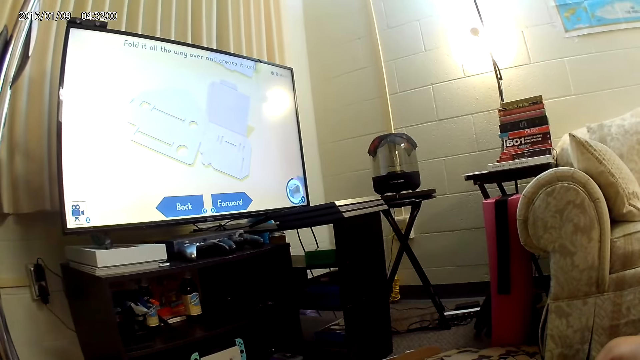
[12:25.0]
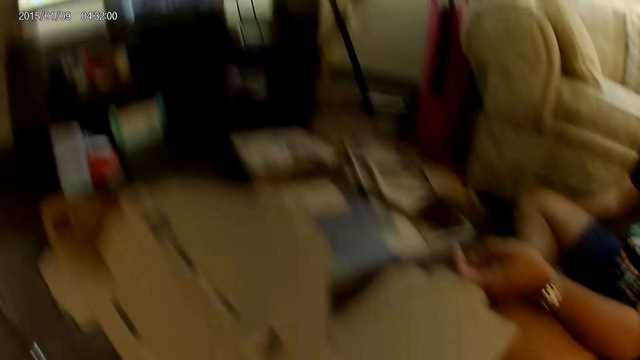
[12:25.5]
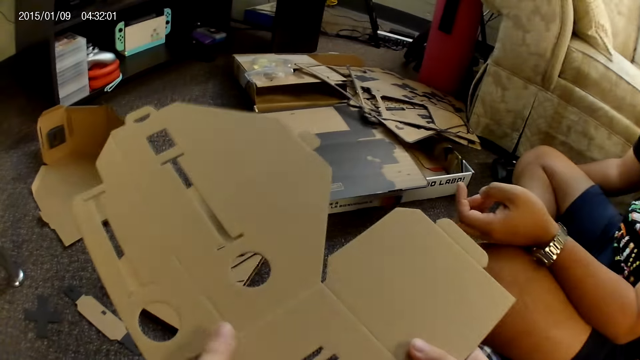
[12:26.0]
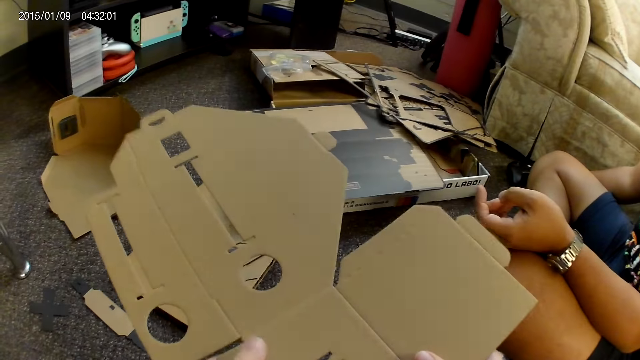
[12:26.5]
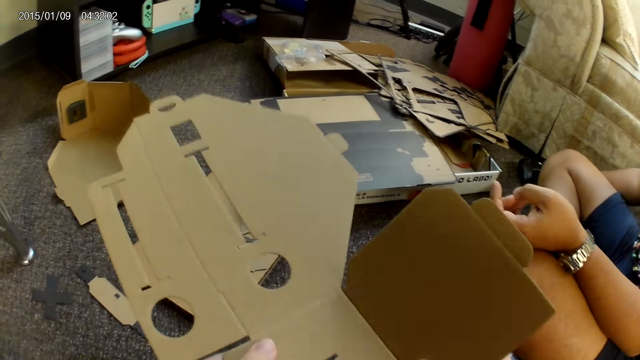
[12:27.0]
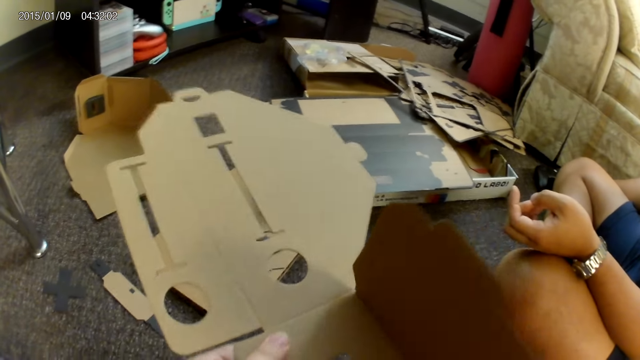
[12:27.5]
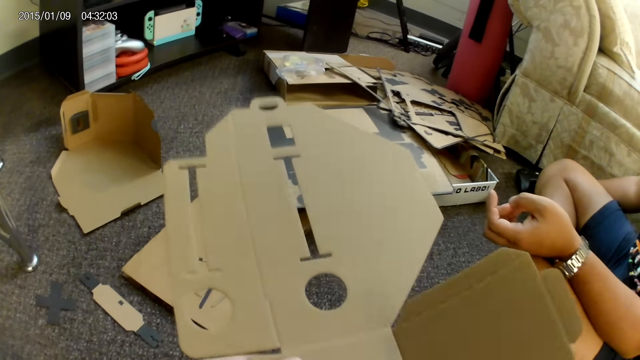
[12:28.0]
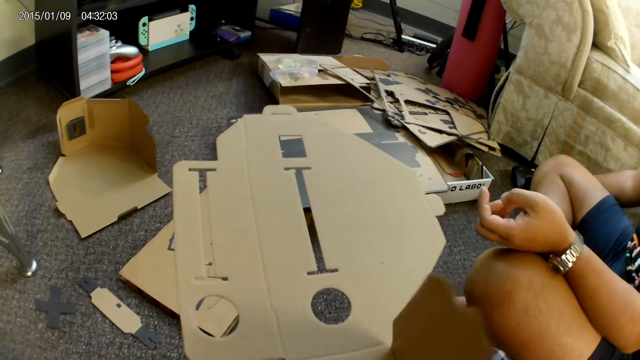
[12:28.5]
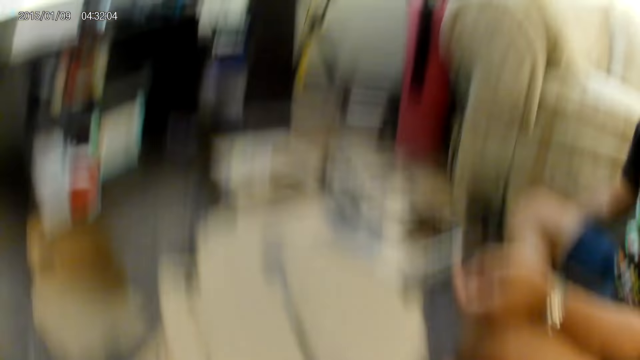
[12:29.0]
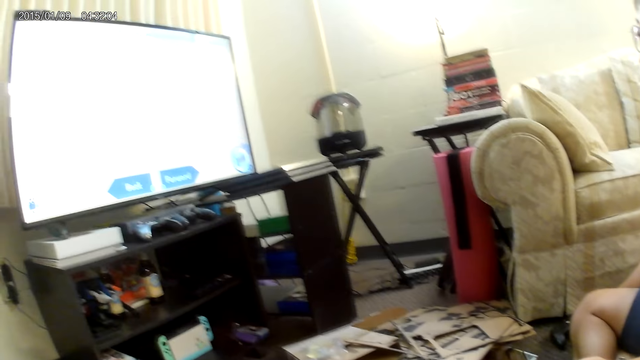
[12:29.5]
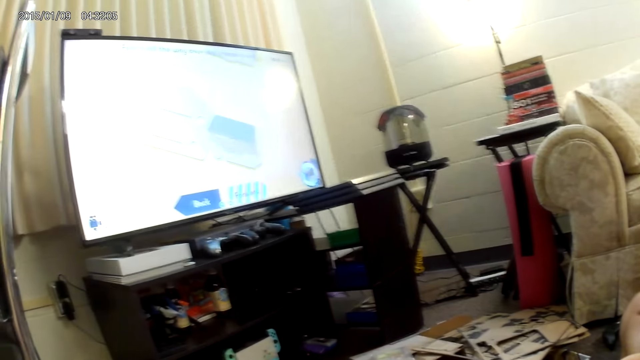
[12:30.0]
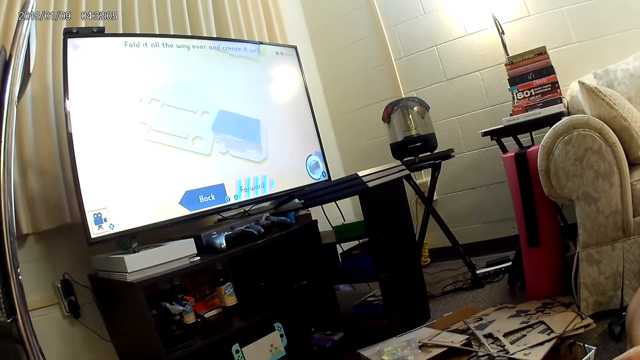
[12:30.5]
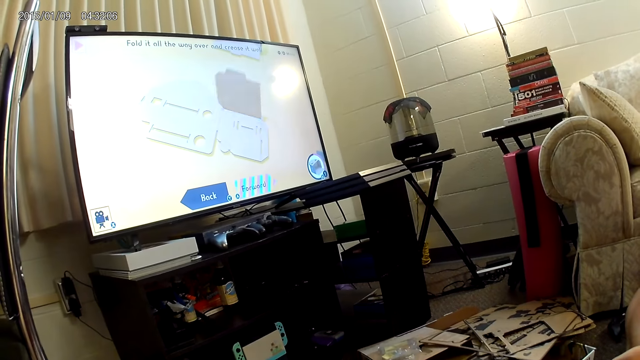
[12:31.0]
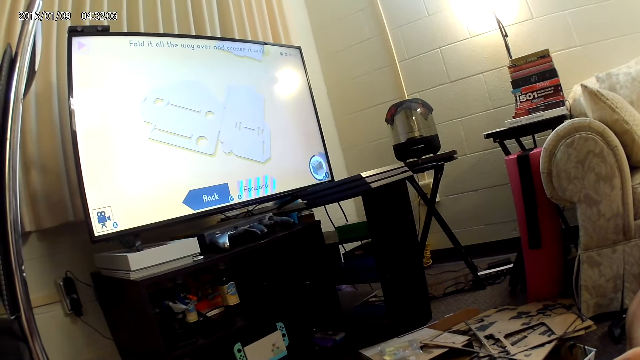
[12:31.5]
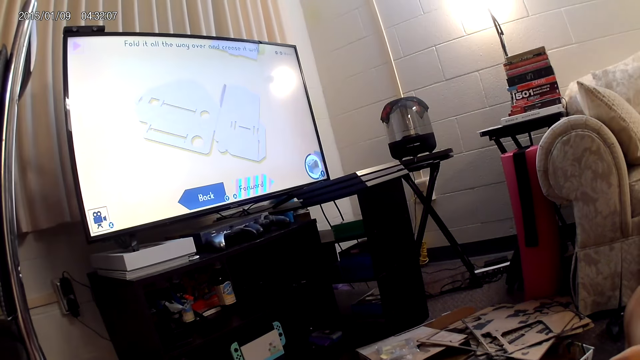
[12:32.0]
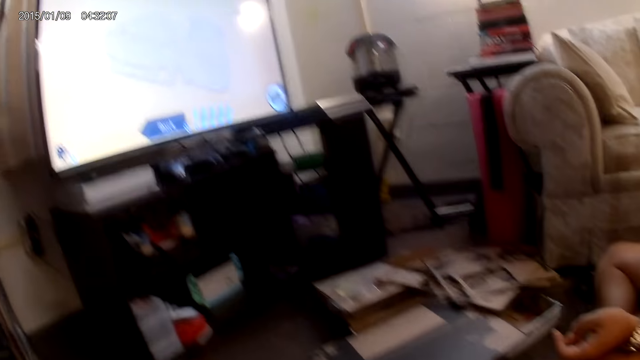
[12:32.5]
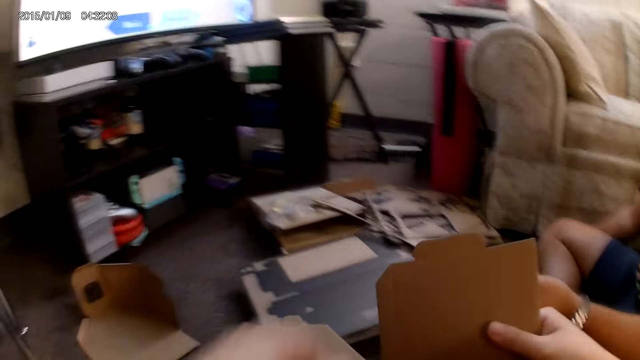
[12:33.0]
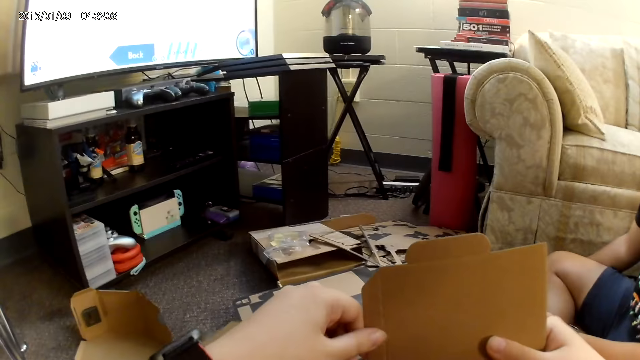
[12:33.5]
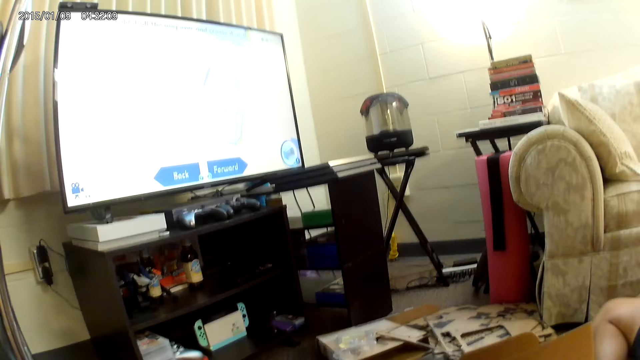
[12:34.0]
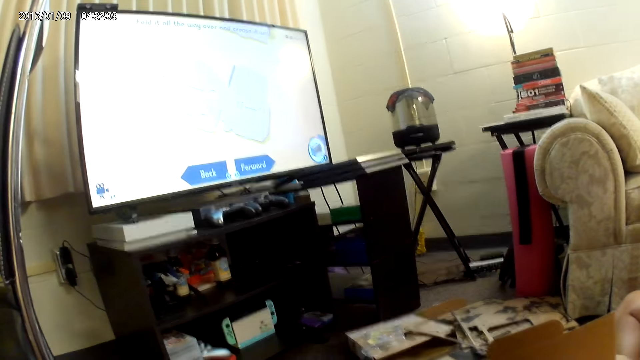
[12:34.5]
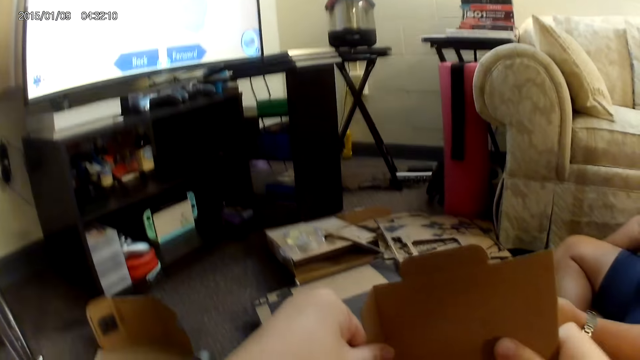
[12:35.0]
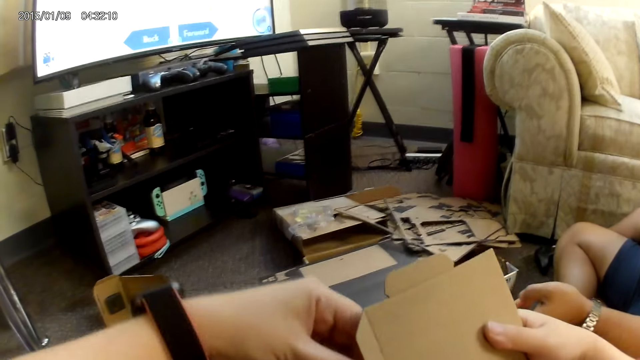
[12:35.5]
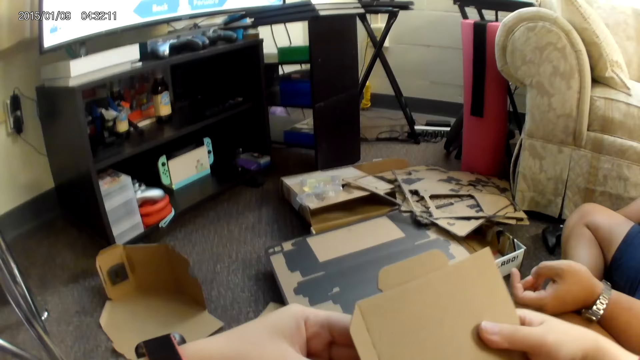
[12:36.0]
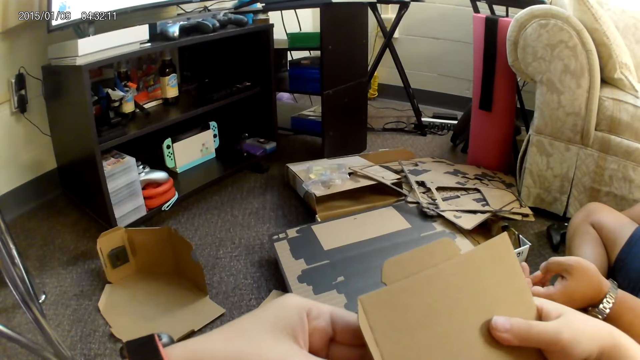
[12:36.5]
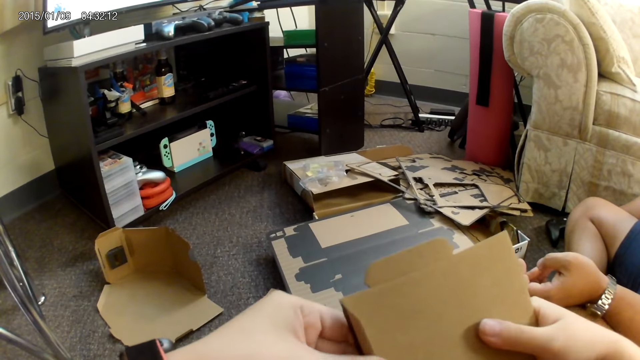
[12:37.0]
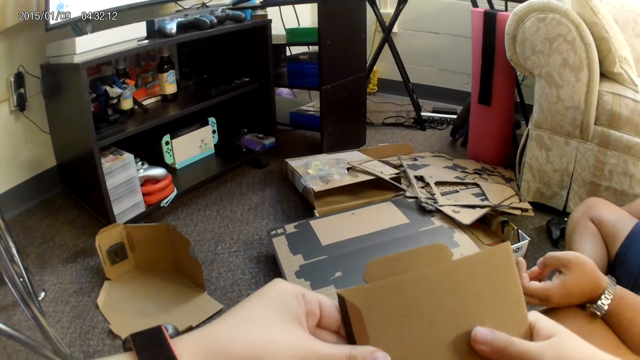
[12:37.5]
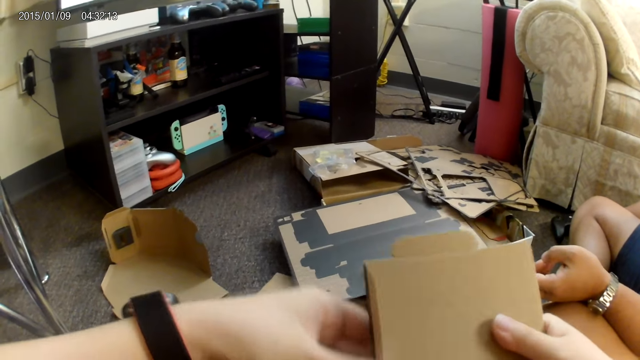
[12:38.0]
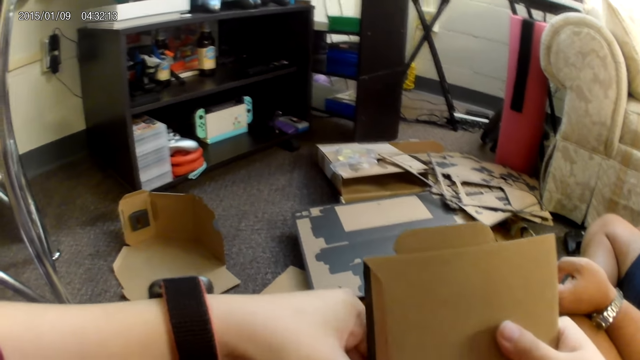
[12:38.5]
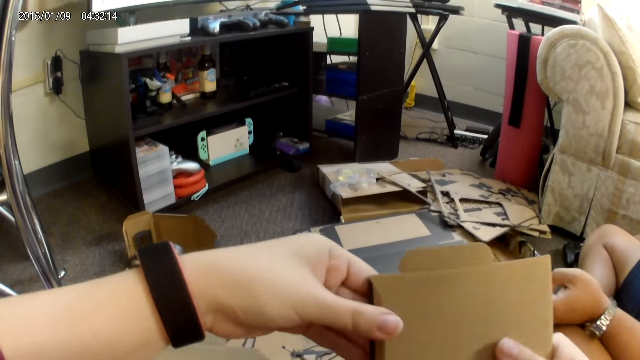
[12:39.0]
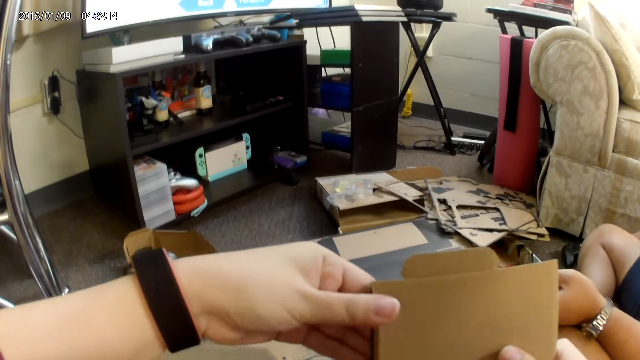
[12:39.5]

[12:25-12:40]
The camera wearer folds a part of the cardboard piece with both hands. She folds the part of the cardboard piece with both hands again. She folds another part of the cardboard piece with both hands.

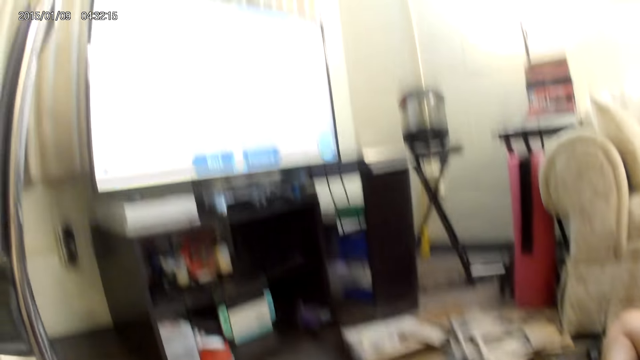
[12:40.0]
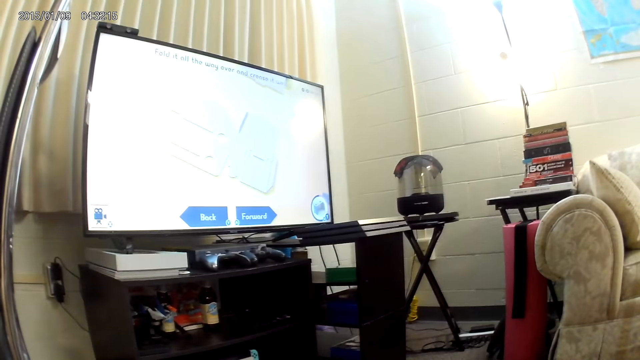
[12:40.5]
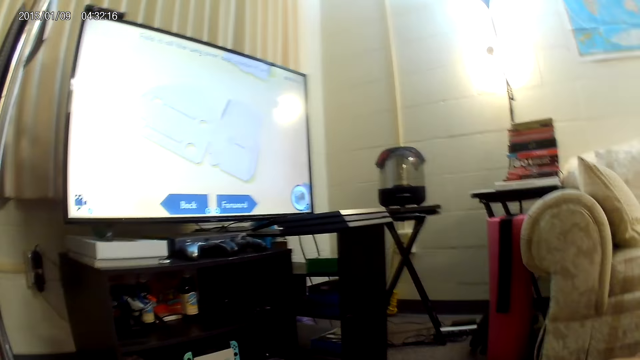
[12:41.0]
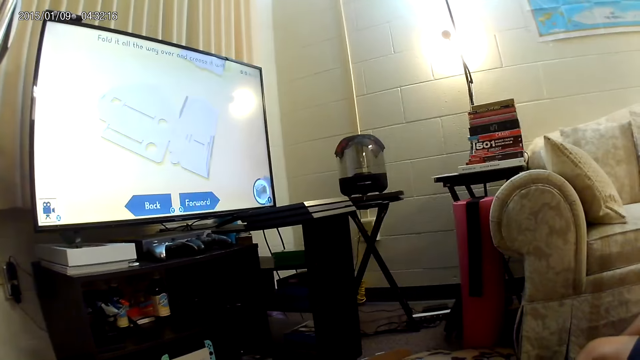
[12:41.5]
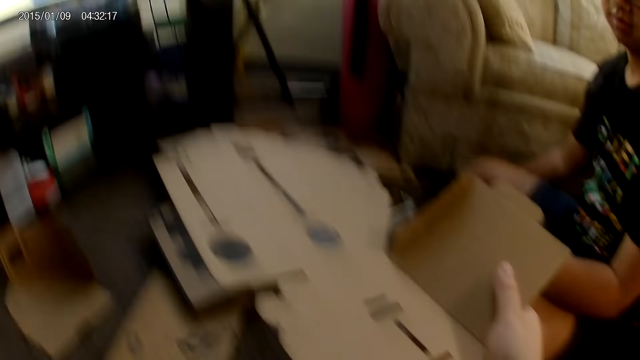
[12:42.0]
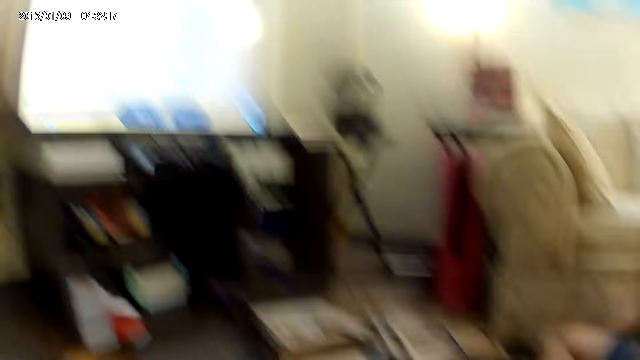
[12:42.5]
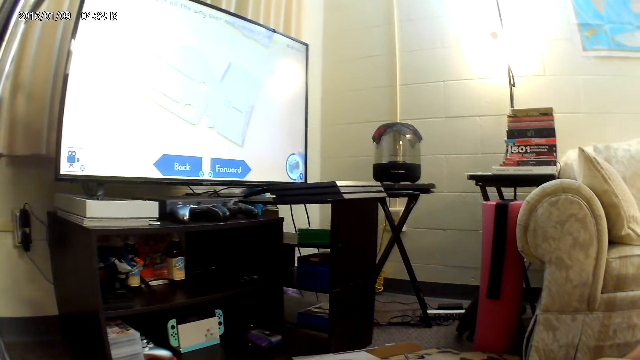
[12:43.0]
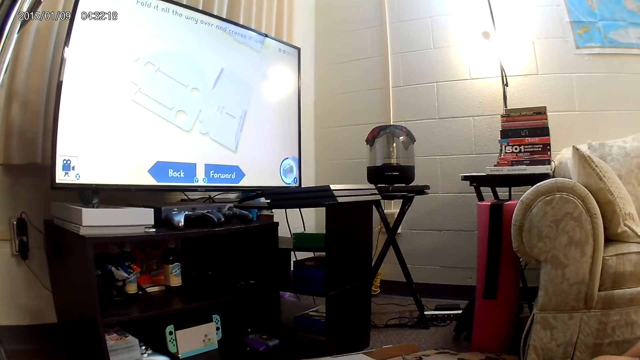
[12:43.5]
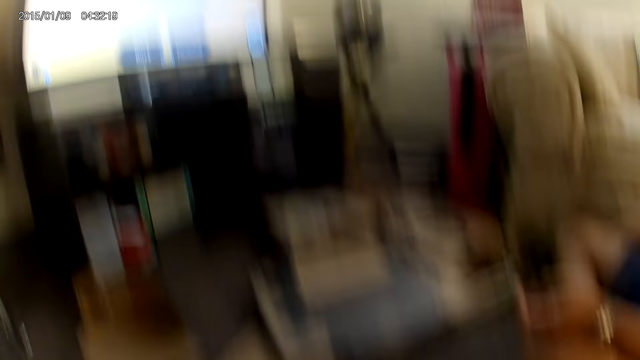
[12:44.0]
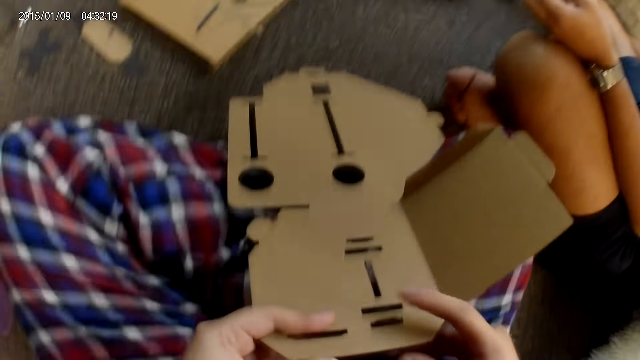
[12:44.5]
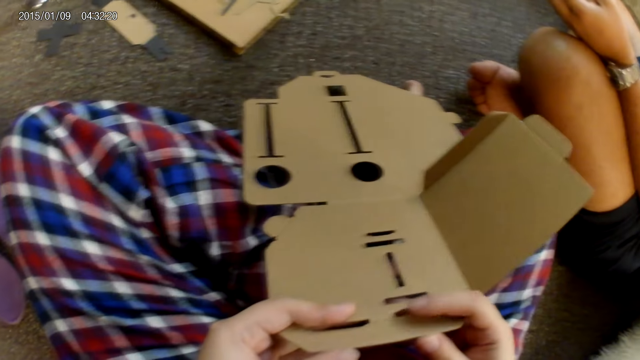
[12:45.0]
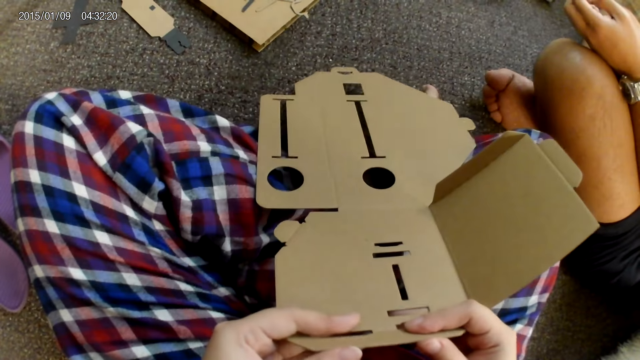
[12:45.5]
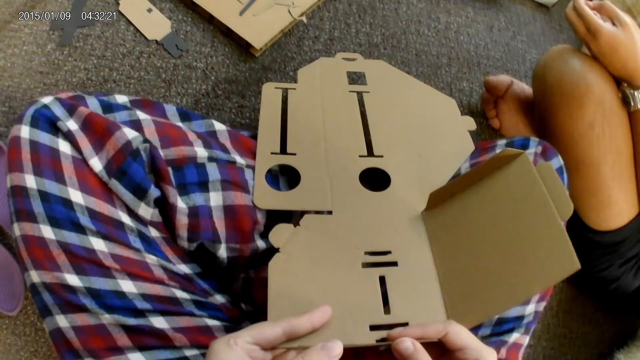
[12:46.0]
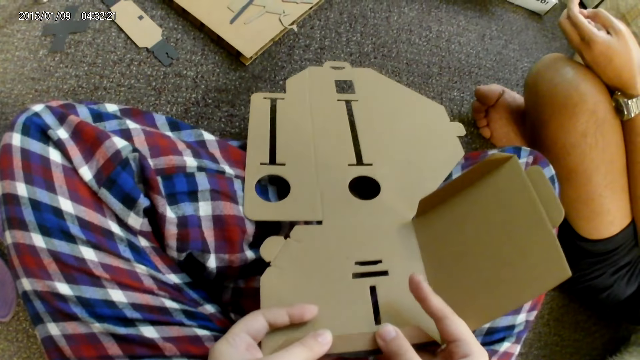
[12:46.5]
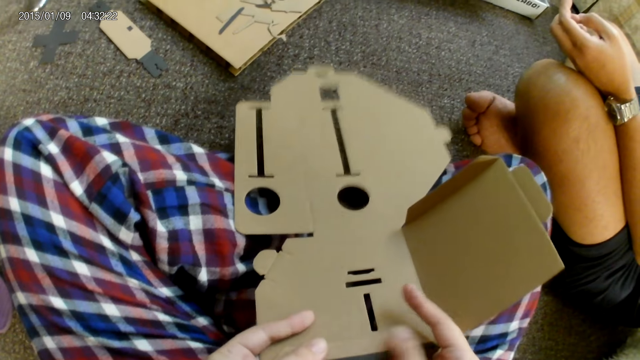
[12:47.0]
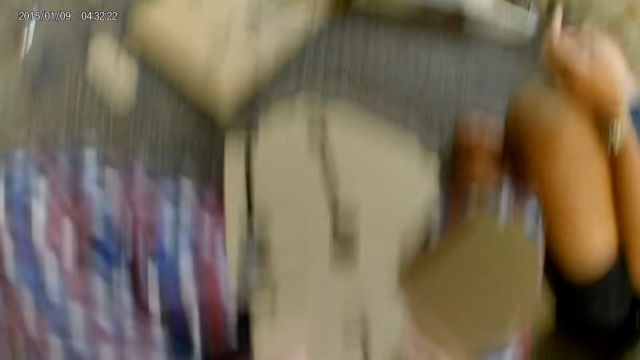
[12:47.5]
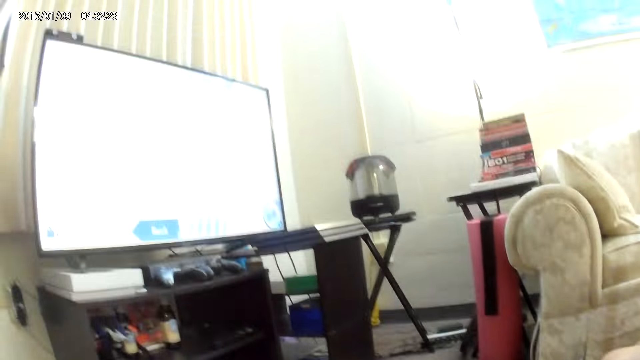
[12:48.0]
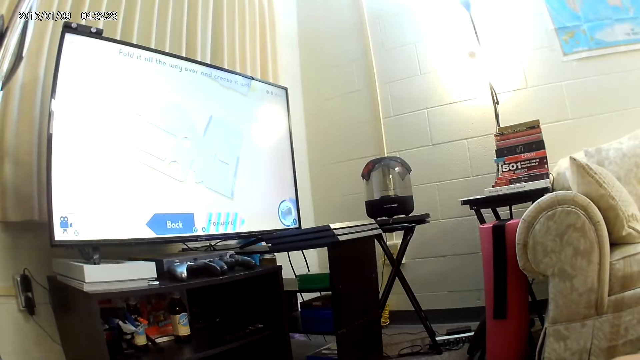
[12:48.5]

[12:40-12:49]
The camera wearer holds the cardboard piece with both hands. She folds another part of the cardboard piece with both hands.
